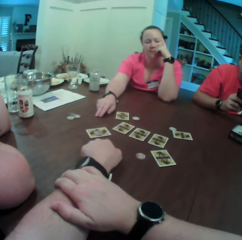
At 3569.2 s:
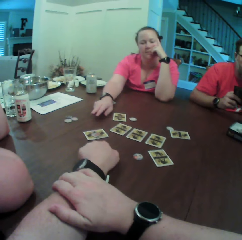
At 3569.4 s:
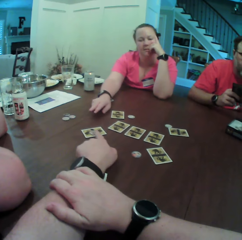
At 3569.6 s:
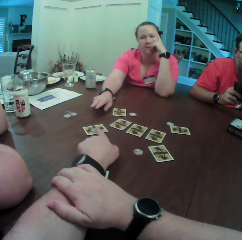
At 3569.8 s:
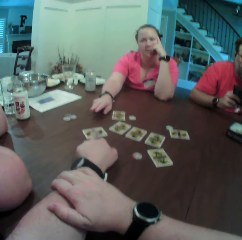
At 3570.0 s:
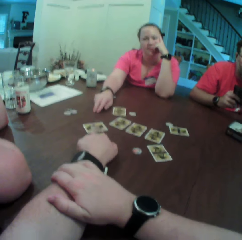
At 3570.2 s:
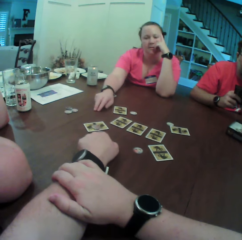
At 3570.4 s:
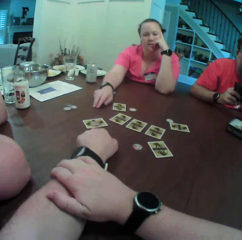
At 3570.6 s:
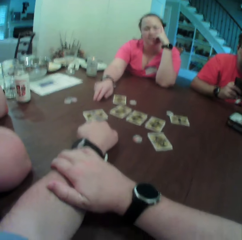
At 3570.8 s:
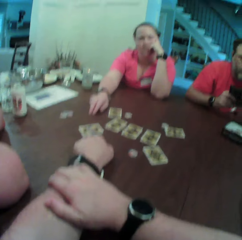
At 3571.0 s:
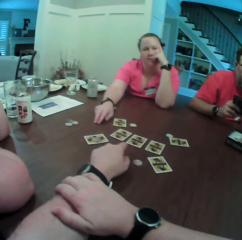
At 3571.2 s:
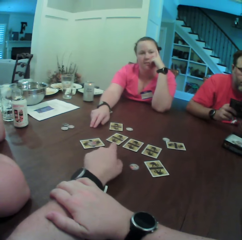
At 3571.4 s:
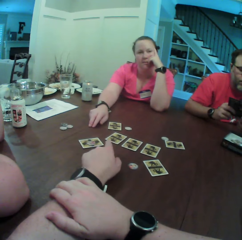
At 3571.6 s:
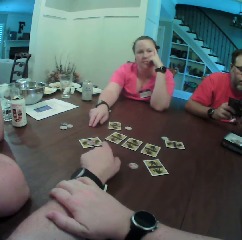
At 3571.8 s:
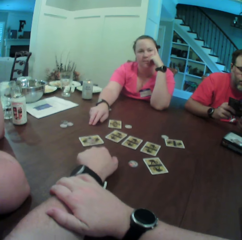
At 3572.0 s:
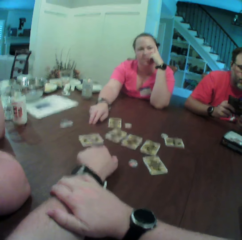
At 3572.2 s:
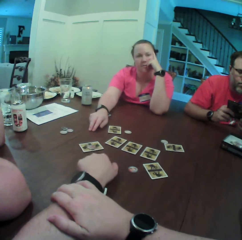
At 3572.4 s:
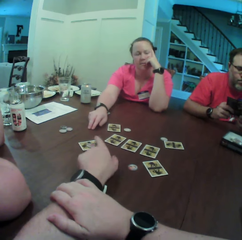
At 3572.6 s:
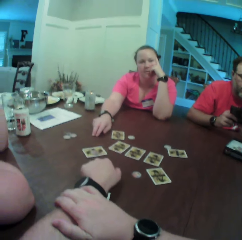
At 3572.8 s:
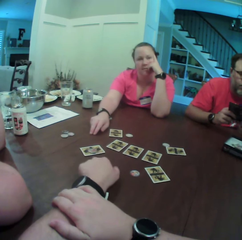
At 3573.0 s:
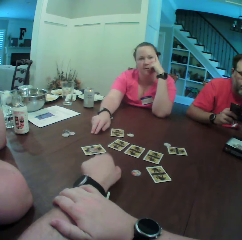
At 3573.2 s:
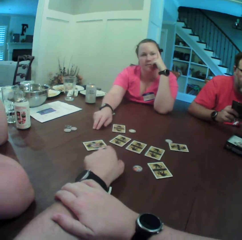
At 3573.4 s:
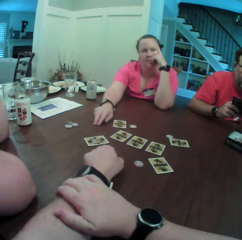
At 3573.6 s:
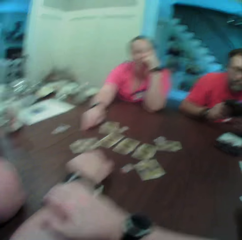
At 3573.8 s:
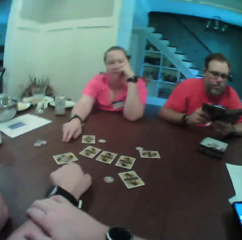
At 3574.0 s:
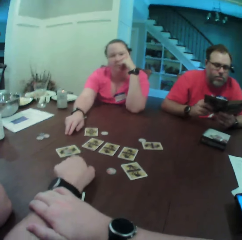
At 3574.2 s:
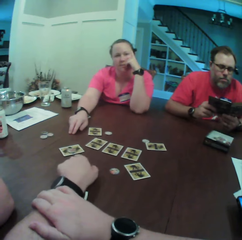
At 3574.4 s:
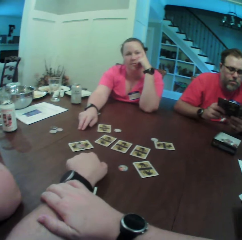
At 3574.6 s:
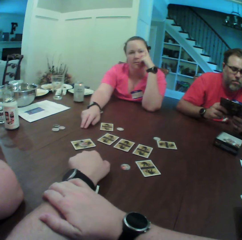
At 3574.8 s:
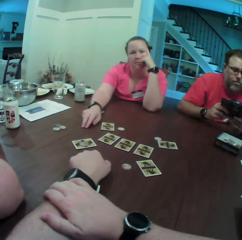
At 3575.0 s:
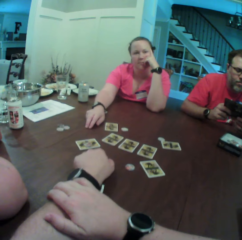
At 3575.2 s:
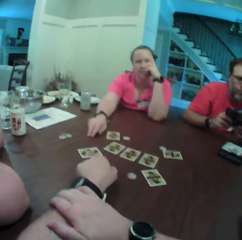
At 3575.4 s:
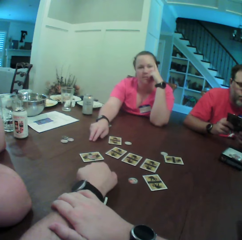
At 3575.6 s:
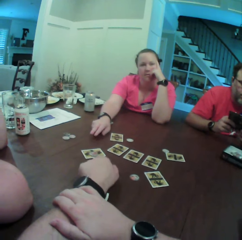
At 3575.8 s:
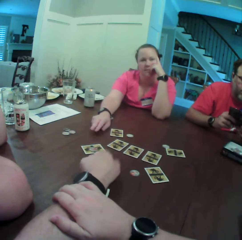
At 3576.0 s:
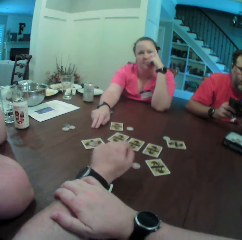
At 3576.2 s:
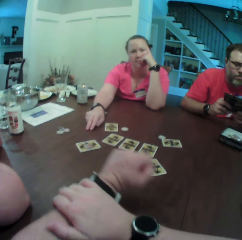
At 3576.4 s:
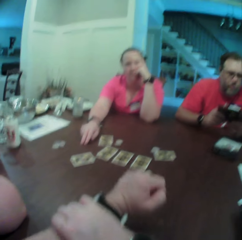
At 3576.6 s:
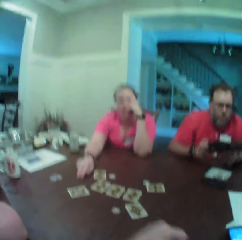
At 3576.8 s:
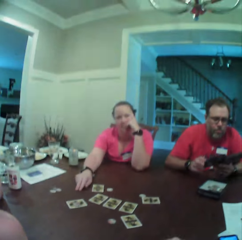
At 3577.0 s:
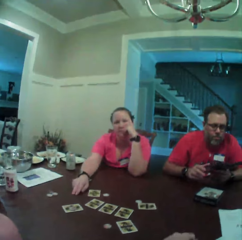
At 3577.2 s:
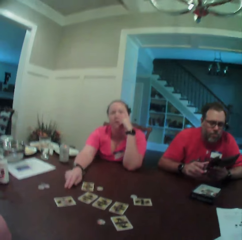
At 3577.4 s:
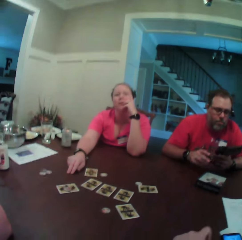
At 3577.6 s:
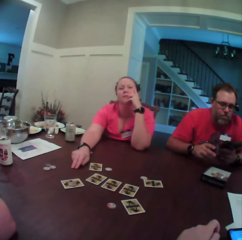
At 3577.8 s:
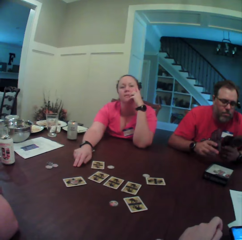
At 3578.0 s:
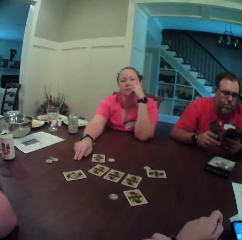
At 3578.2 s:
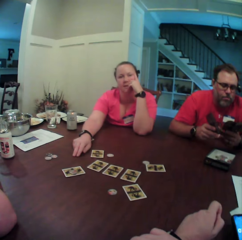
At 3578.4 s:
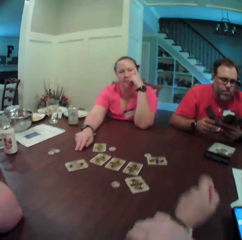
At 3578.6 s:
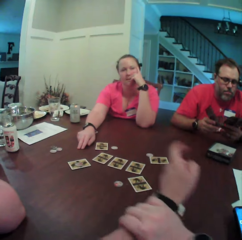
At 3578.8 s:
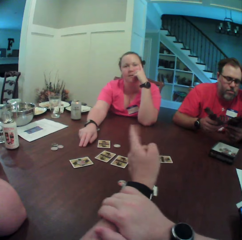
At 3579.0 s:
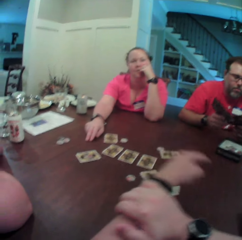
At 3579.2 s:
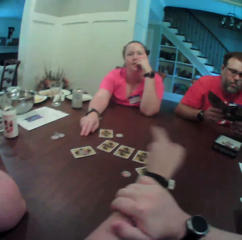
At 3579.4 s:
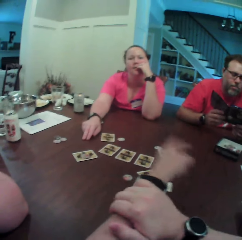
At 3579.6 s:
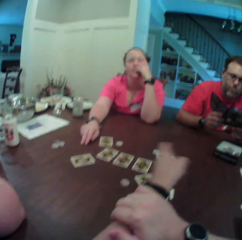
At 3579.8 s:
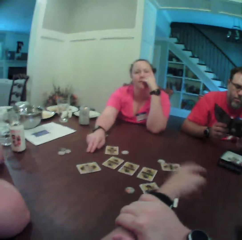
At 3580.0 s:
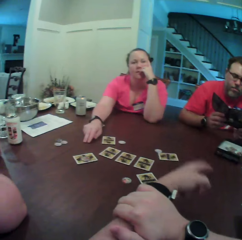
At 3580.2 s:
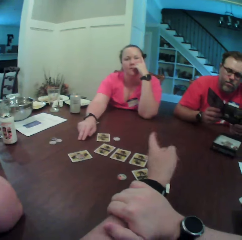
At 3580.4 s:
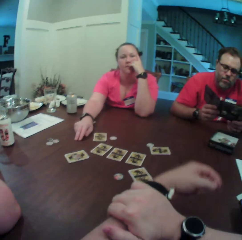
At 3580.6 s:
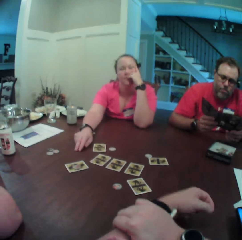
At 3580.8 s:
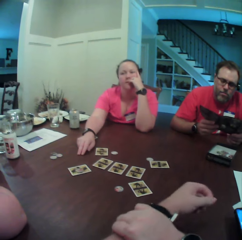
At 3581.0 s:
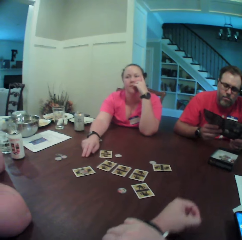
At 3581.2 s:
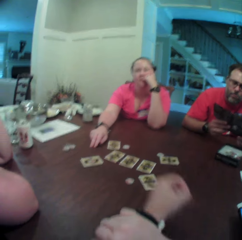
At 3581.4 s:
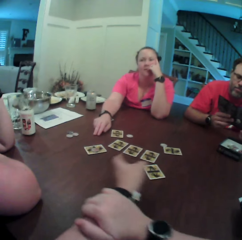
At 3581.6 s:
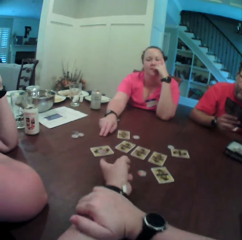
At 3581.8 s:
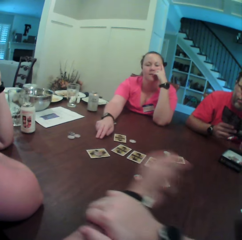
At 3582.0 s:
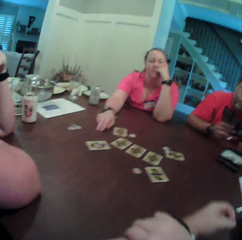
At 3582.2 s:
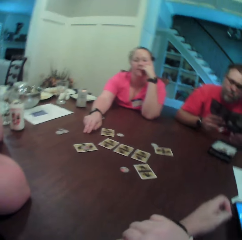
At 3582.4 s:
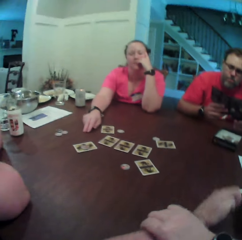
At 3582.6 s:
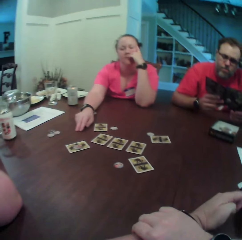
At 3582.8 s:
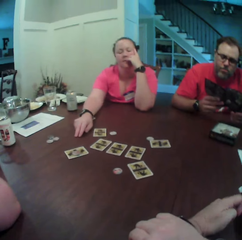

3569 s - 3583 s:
The camera wearer moves his left hand from left to right. He interacts with a person and another person.

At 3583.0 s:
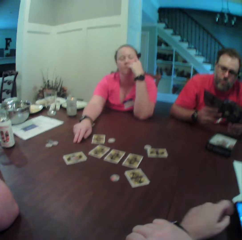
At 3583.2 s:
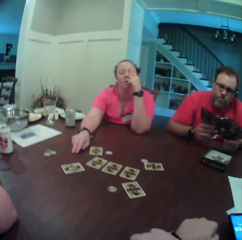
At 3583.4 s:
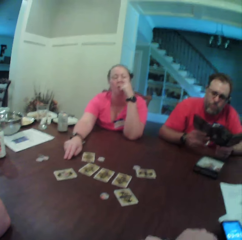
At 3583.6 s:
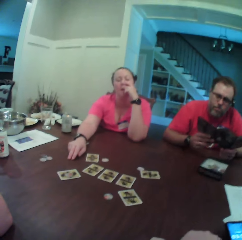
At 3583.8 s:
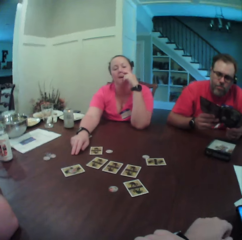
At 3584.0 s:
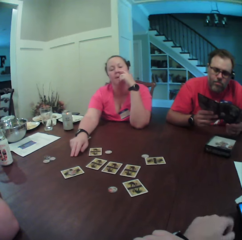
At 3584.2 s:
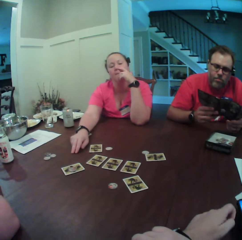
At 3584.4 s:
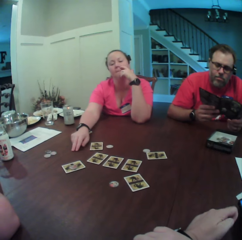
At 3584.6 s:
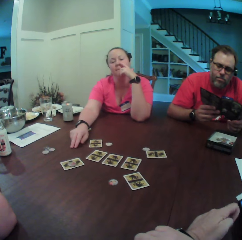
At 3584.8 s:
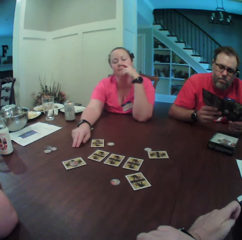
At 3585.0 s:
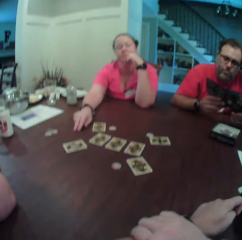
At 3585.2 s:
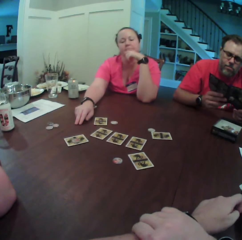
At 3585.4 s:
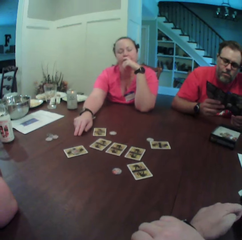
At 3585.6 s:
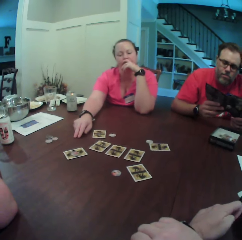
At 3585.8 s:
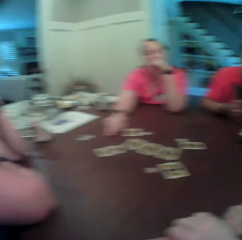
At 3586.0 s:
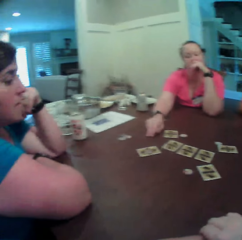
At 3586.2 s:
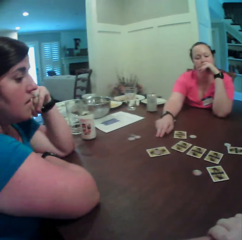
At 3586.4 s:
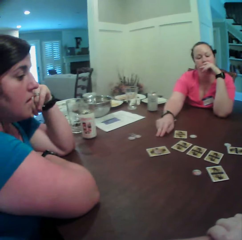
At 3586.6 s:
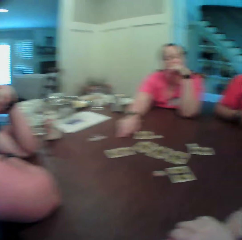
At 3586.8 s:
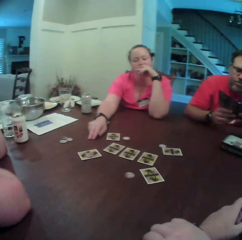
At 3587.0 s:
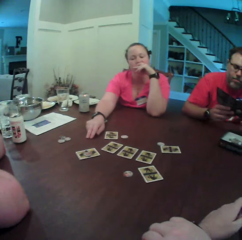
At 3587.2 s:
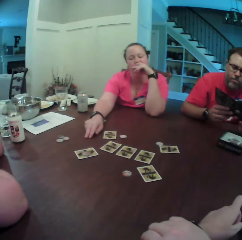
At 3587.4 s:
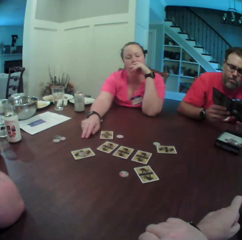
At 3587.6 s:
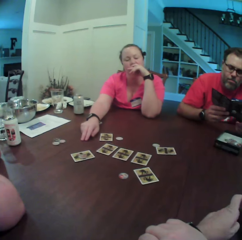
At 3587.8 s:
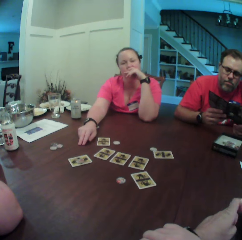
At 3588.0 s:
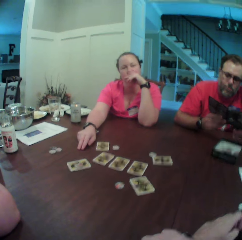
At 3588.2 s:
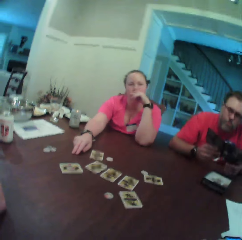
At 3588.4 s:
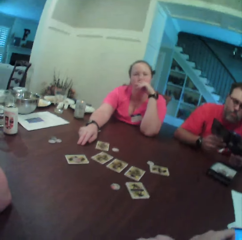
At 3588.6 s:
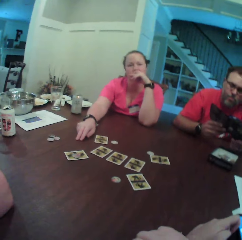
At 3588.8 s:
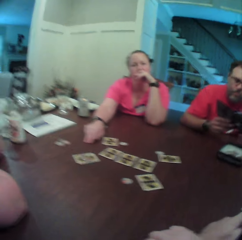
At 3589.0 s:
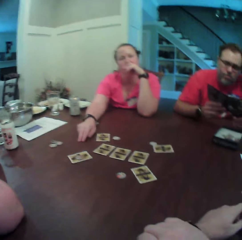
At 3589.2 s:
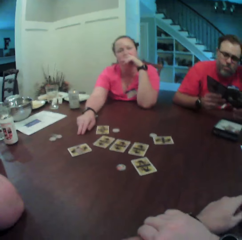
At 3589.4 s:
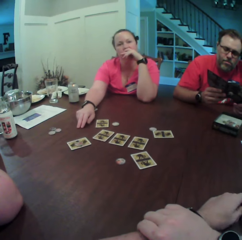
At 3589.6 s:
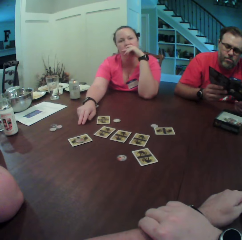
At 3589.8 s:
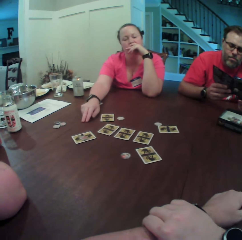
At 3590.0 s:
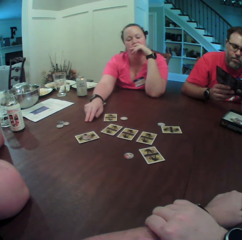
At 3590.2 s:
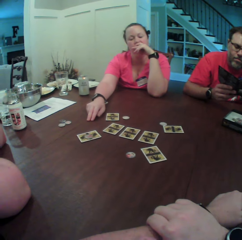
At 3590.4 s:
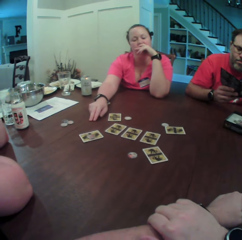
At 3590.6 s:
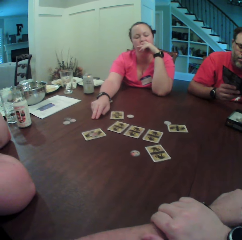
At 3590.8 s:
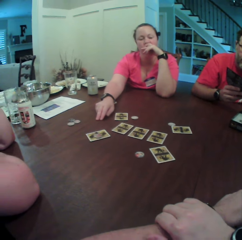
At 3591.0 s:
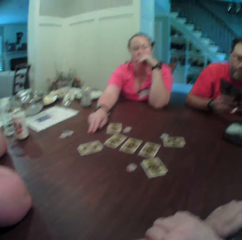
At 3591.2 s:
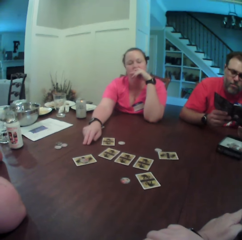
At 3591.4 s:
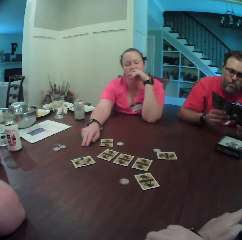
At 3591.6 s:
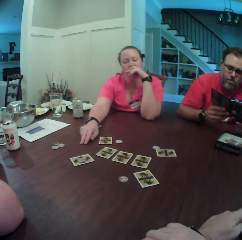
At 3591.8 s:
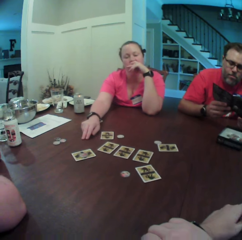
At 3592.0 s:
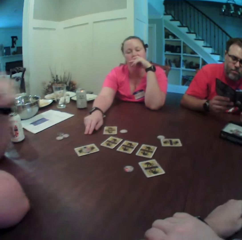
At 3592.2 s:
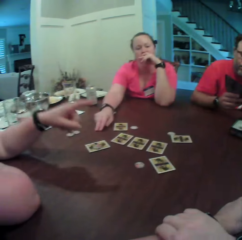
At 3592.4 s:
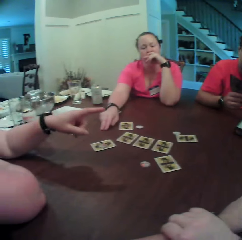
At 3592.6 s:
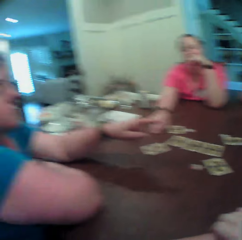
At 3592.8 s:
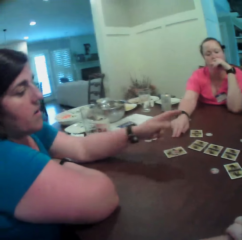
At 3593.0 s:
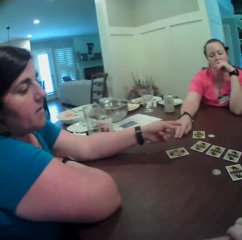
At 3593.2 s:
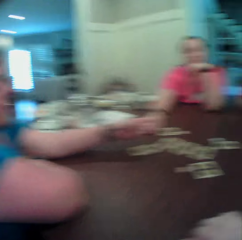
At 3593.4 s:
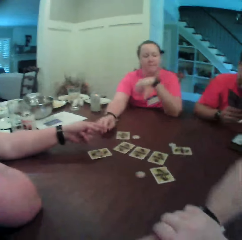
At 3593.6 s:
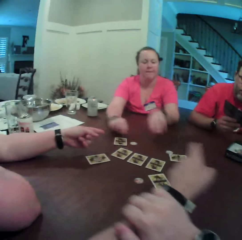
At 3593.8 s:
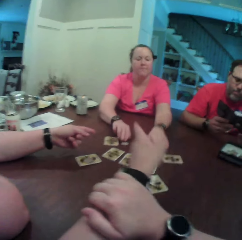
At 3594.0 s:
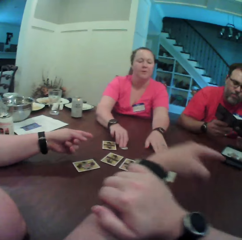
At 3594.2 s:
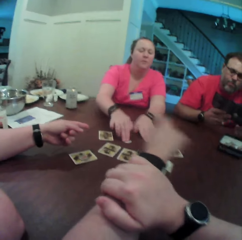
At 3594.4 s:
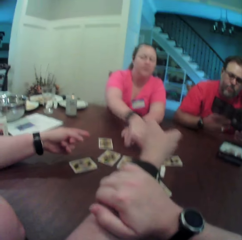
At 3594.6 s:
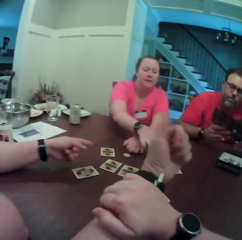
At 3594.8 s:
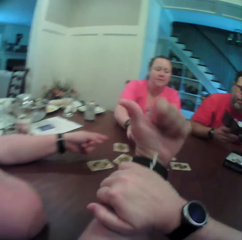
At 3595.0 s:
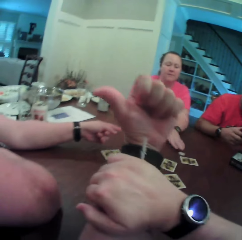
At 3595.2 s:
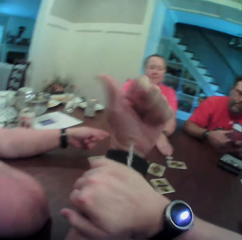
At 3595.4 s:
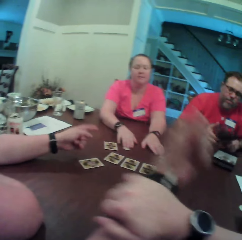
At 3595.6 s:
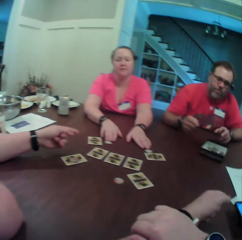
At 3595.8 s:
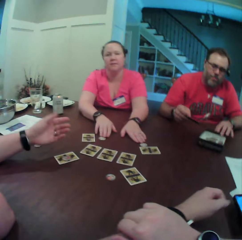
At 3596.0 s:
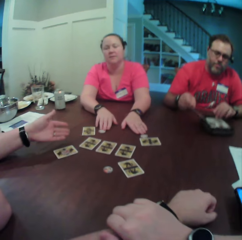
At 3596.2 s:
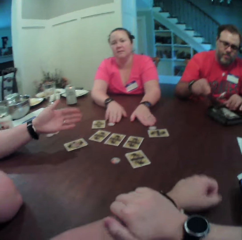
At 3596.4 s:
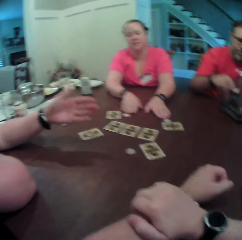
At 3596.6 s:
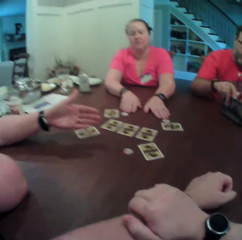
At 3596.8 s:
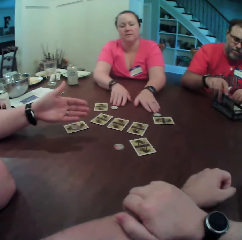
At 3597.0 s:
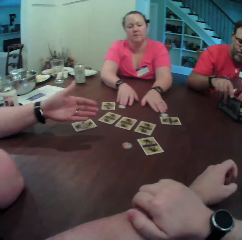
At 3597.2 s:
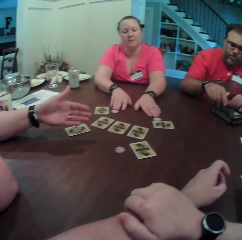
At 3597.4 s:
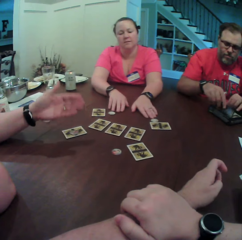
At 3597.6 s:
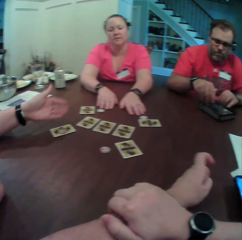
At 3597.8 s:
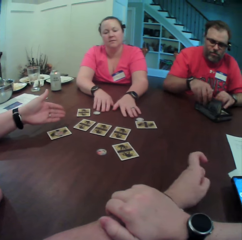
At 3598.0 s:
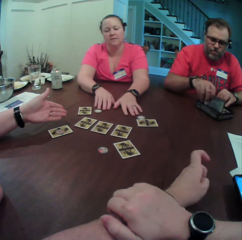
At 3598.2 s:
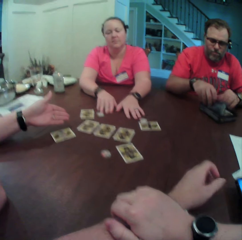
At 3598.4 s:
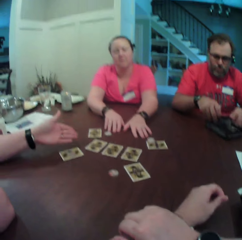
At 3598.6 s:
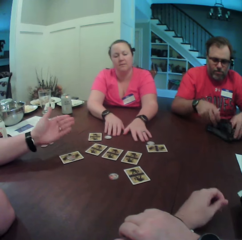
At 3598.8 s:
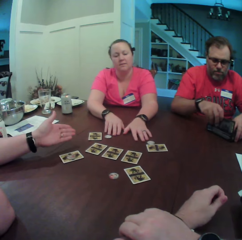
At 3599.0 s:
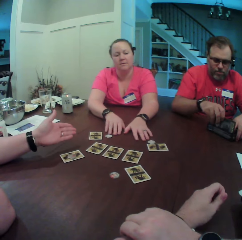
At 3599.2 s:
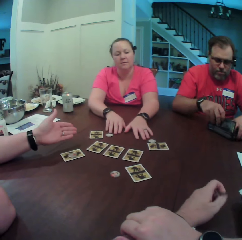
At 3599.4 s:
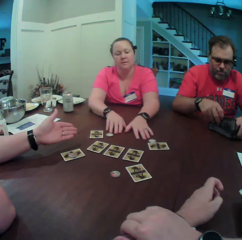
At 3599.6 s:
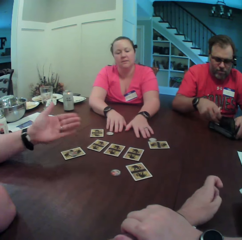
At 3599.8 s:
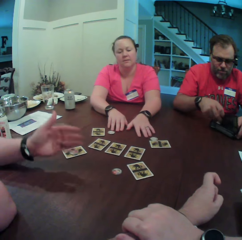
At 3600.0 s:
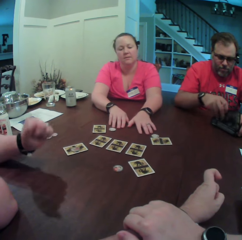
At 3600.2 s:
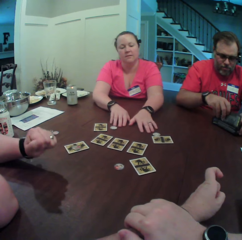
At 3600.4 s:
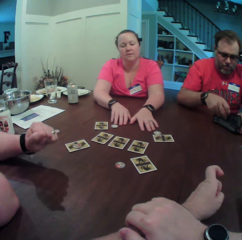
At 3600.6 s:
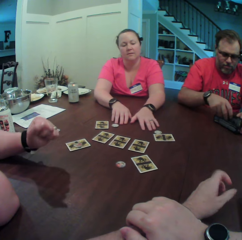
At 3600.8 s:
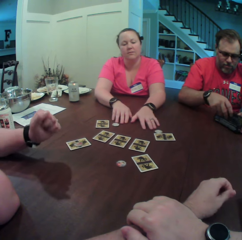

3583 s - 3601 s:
The camera wearer moves his fingers. A woman points with her left hand. The camera wearer points with his left hand. Another woman moves a chip on the table with her right hand. The camera wearer interacts with a person and another person. A man folds a sheet of paper with both hands. The man puts the sheet of paper in the game rule pack in his right hand. The camera wearer moves his fingers.
